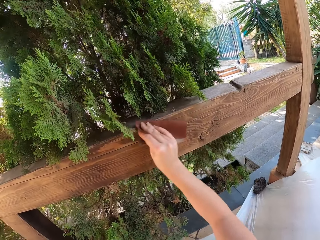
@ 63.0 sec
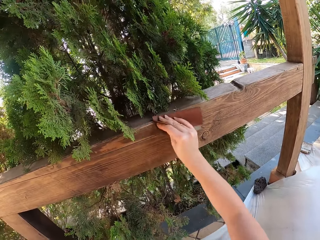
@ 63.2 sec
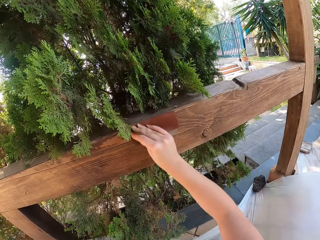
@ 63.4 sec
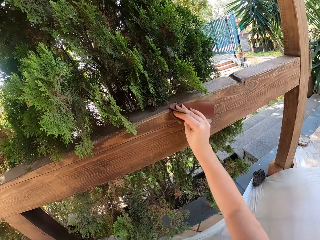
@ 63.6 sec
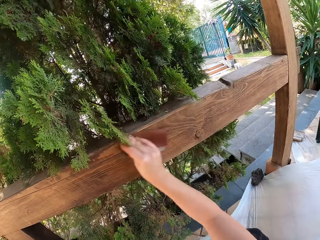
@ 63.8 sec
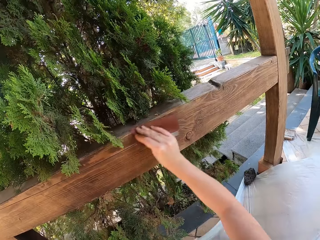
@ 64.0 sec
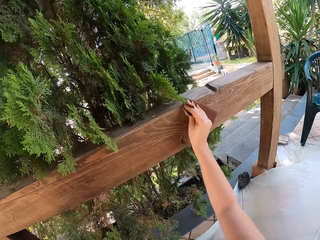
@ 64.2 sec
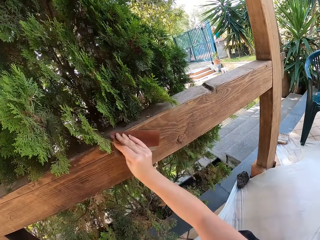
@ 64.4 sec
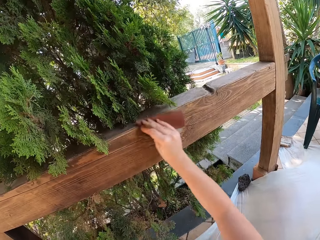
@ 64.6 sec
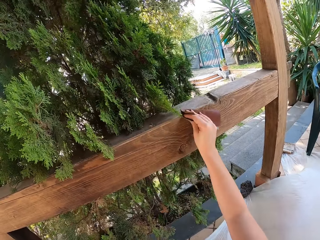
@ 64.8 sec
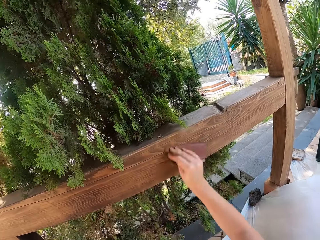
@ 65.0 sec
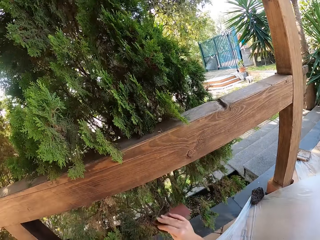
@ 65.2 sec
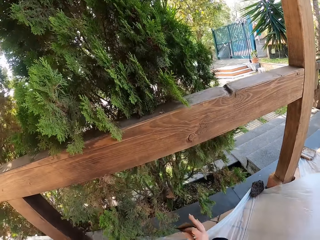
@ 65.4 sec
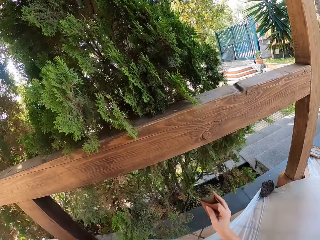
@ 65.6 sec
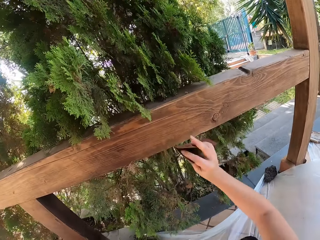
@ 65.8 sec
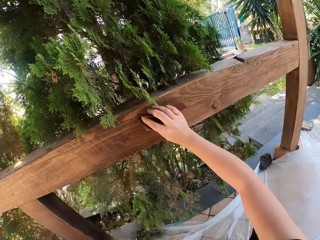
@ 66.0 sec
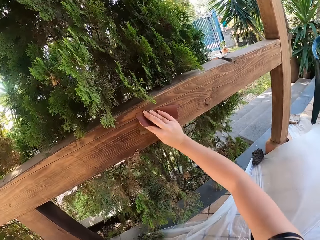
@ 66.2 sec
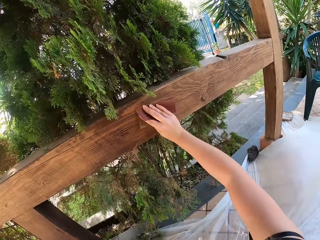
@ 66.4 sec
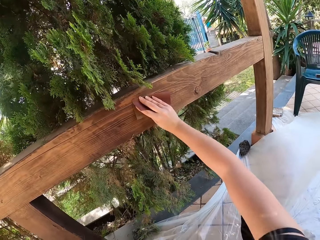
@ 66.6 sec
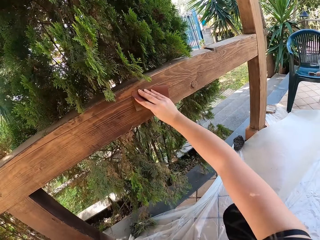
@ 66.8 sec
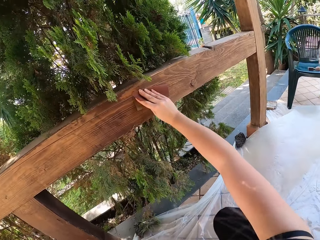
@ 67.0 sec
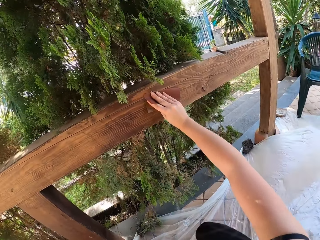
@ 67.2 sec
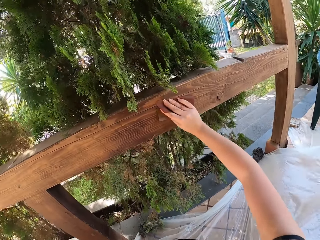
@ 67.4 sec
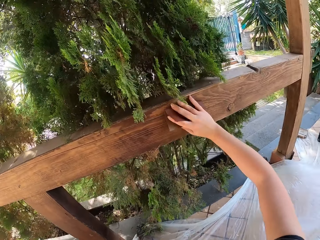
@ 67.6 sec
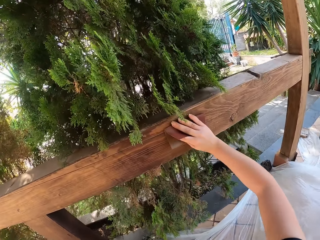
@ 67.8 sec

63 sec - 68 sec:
The camera wearer stares at the railing. She moves to her left.

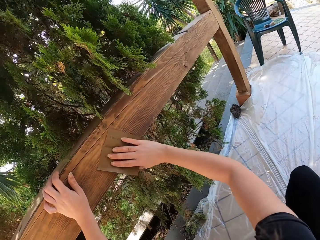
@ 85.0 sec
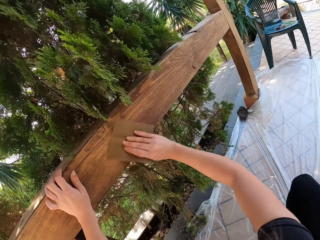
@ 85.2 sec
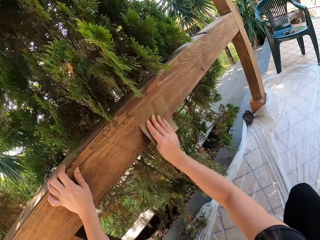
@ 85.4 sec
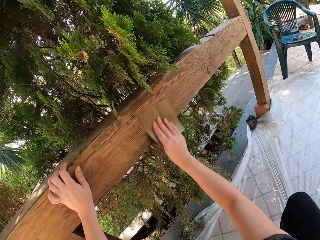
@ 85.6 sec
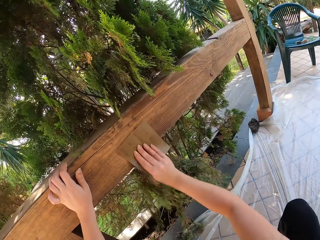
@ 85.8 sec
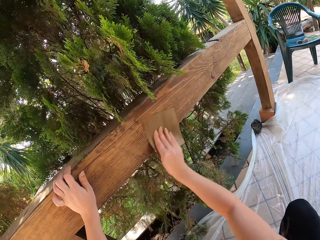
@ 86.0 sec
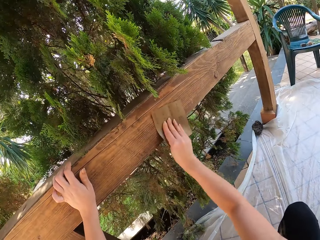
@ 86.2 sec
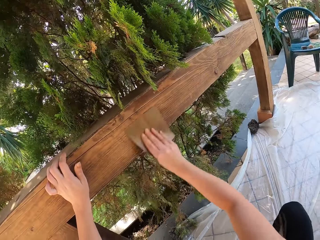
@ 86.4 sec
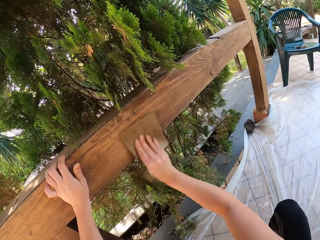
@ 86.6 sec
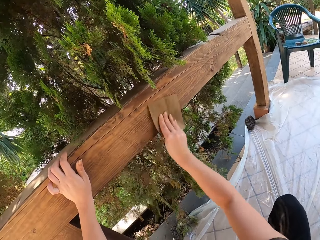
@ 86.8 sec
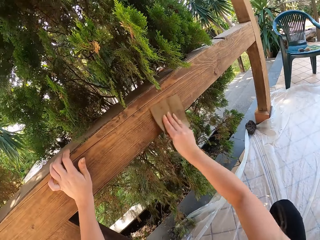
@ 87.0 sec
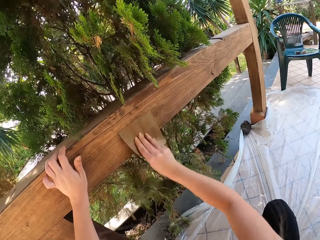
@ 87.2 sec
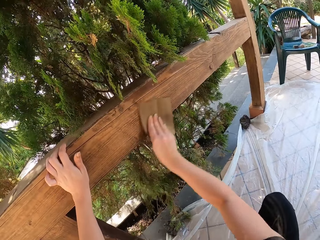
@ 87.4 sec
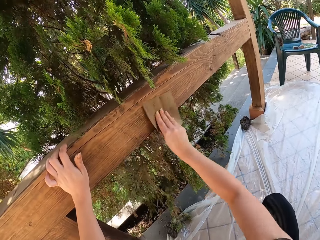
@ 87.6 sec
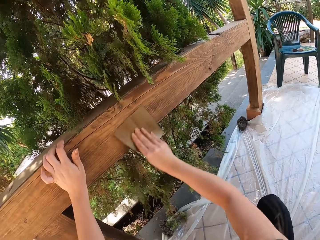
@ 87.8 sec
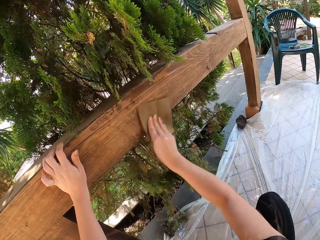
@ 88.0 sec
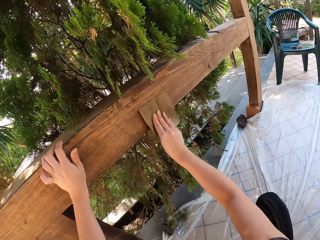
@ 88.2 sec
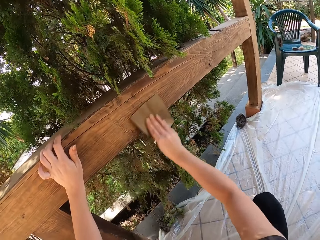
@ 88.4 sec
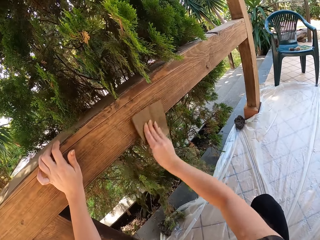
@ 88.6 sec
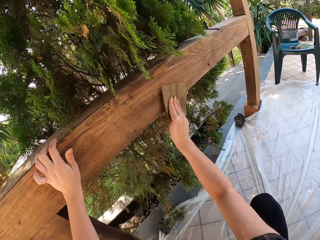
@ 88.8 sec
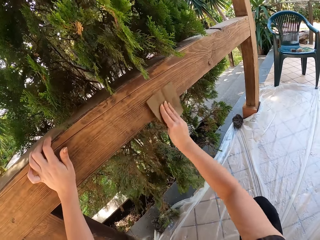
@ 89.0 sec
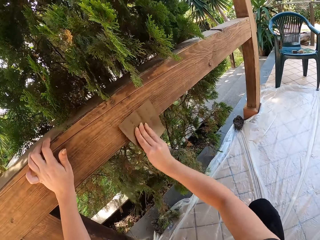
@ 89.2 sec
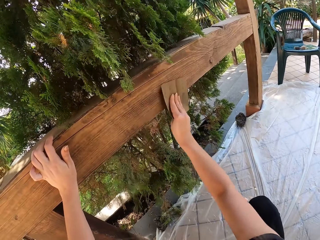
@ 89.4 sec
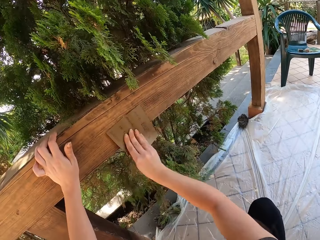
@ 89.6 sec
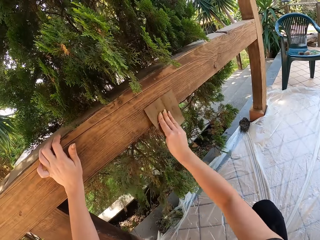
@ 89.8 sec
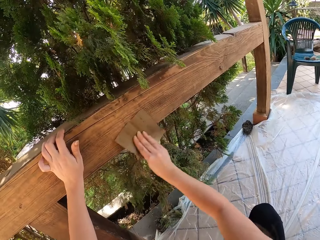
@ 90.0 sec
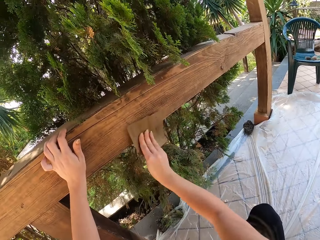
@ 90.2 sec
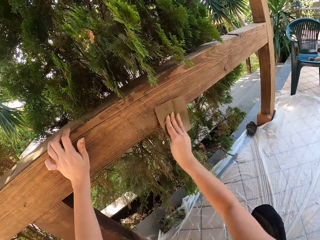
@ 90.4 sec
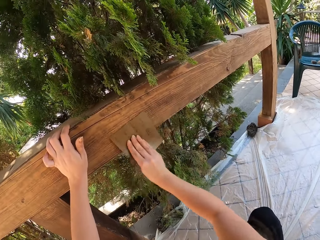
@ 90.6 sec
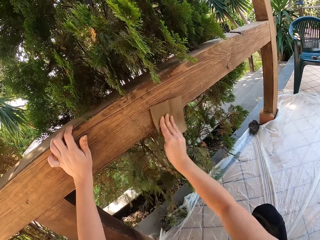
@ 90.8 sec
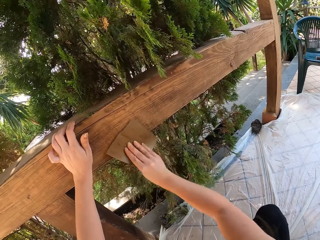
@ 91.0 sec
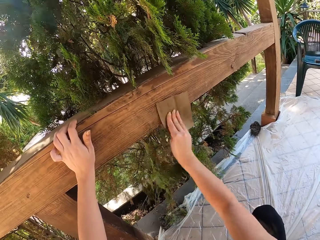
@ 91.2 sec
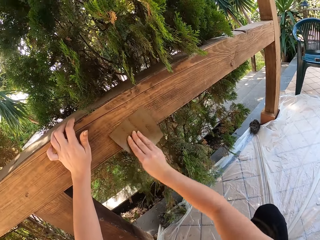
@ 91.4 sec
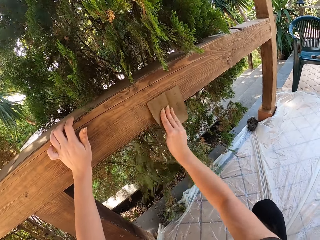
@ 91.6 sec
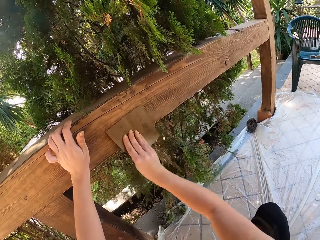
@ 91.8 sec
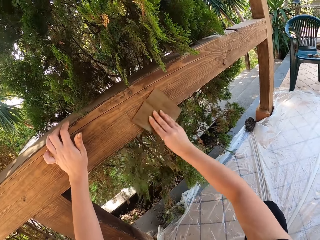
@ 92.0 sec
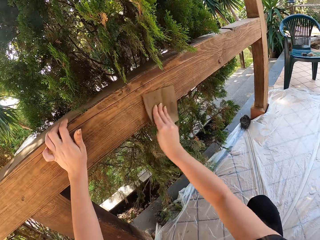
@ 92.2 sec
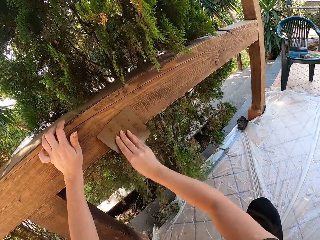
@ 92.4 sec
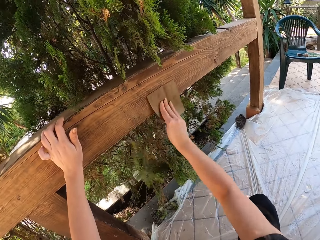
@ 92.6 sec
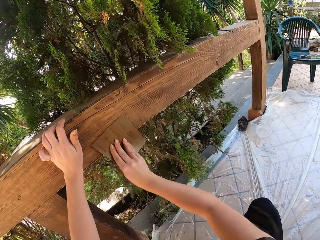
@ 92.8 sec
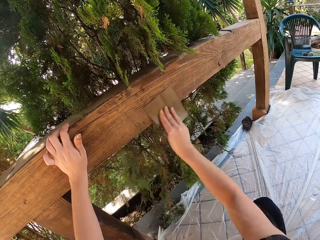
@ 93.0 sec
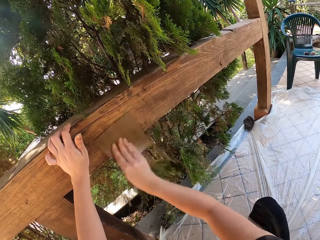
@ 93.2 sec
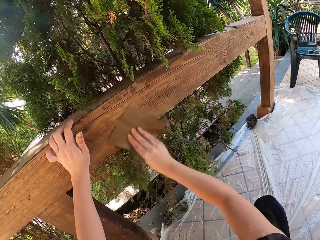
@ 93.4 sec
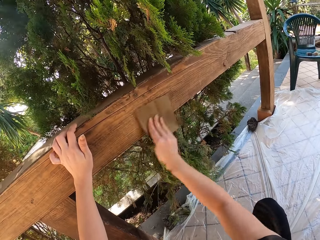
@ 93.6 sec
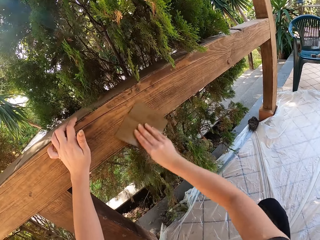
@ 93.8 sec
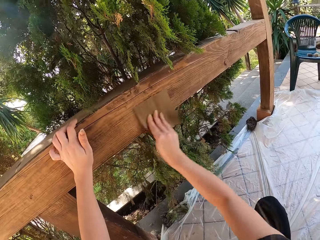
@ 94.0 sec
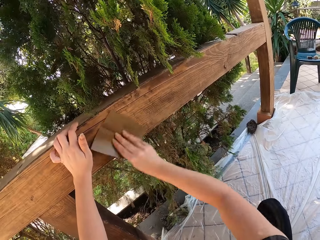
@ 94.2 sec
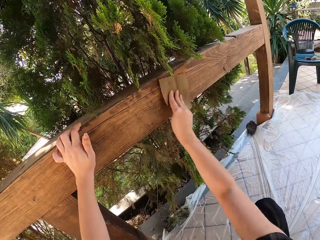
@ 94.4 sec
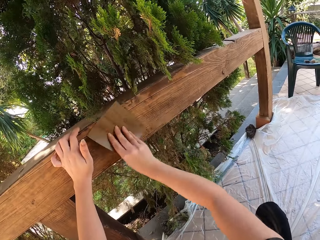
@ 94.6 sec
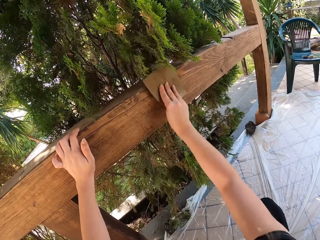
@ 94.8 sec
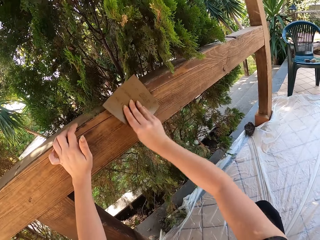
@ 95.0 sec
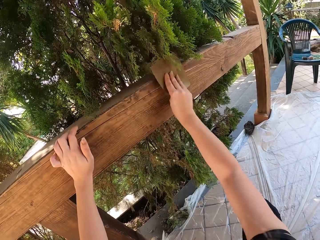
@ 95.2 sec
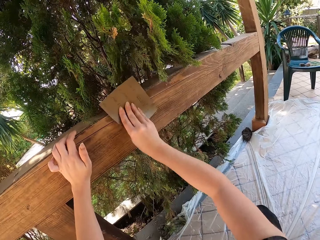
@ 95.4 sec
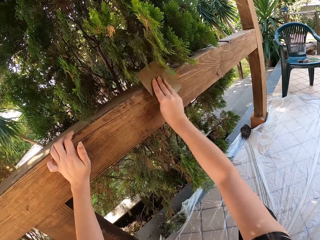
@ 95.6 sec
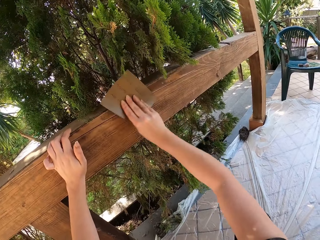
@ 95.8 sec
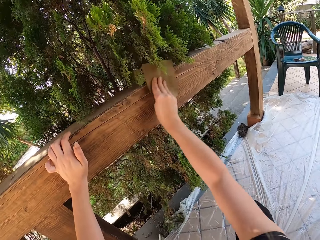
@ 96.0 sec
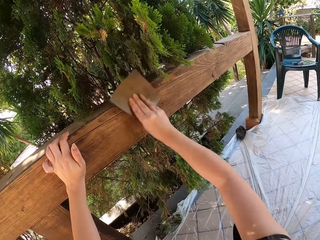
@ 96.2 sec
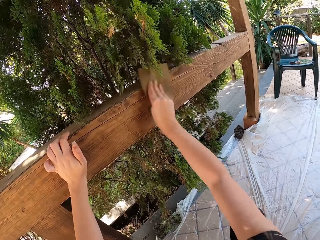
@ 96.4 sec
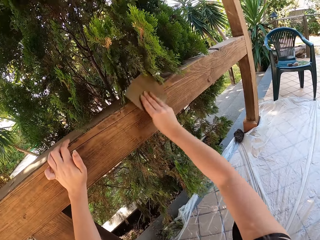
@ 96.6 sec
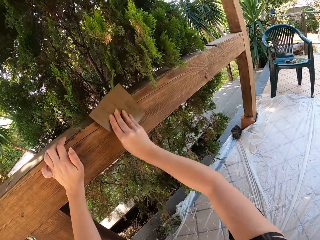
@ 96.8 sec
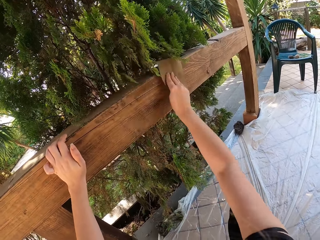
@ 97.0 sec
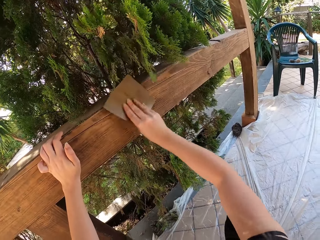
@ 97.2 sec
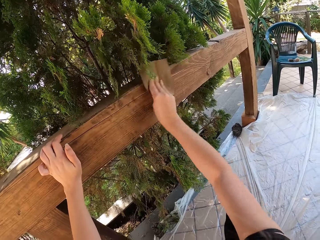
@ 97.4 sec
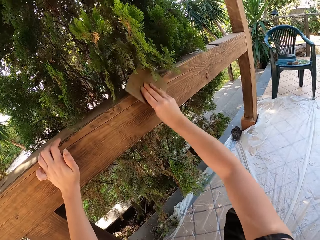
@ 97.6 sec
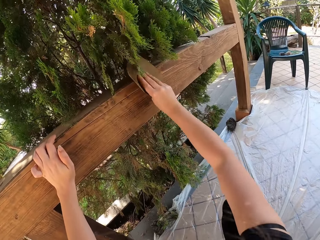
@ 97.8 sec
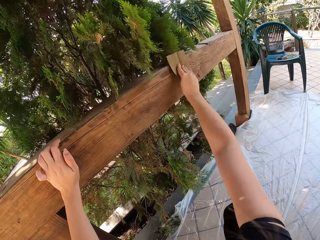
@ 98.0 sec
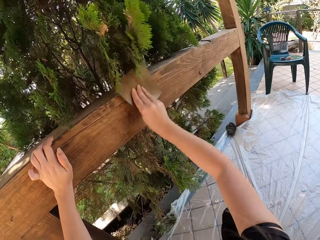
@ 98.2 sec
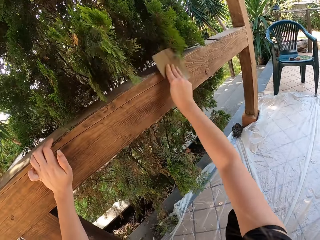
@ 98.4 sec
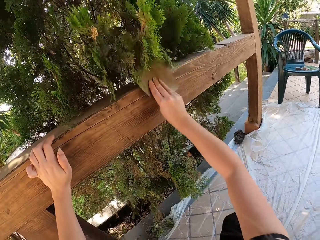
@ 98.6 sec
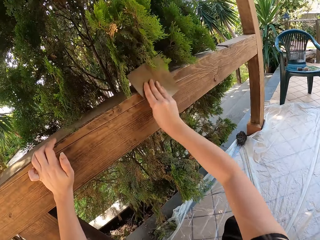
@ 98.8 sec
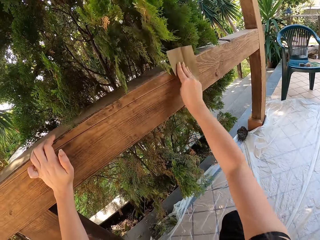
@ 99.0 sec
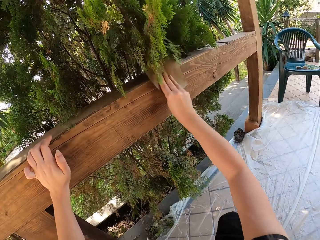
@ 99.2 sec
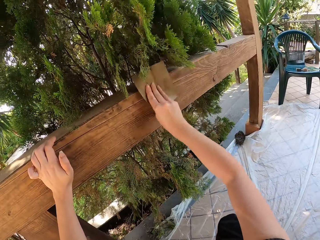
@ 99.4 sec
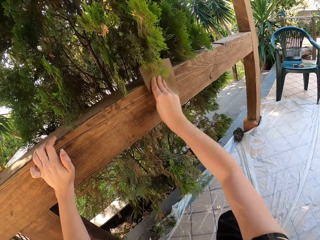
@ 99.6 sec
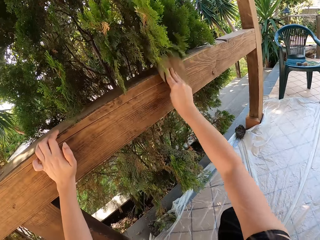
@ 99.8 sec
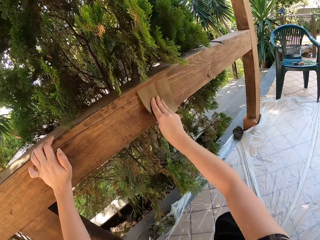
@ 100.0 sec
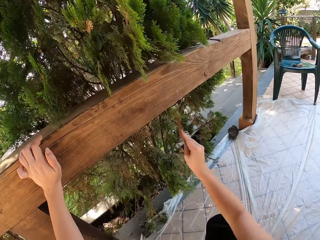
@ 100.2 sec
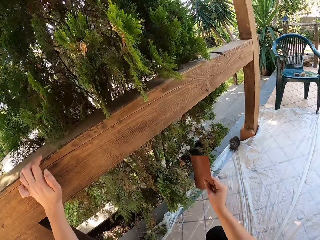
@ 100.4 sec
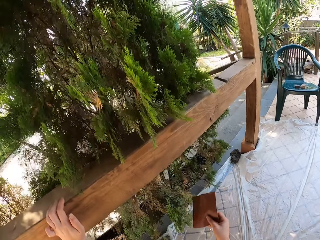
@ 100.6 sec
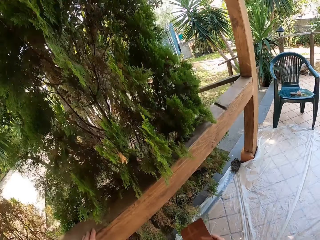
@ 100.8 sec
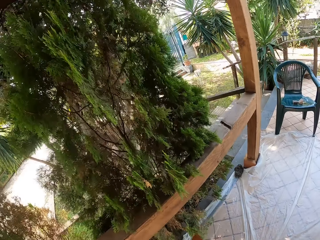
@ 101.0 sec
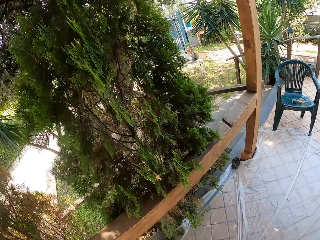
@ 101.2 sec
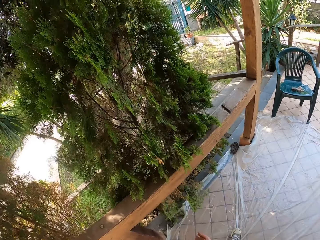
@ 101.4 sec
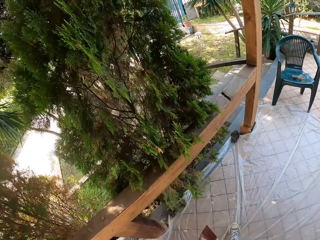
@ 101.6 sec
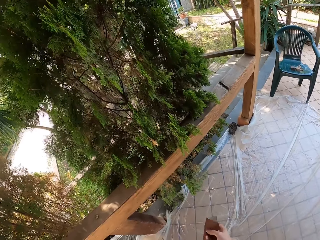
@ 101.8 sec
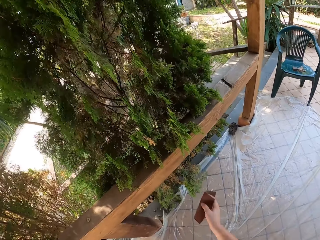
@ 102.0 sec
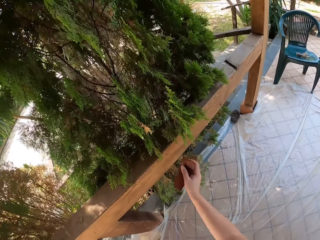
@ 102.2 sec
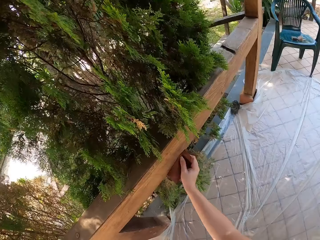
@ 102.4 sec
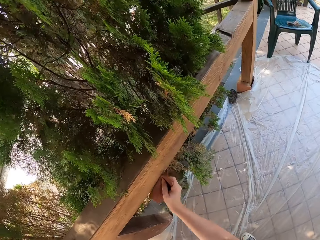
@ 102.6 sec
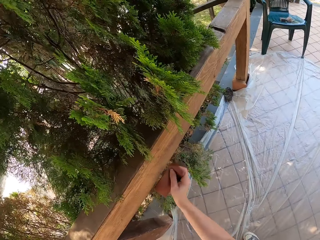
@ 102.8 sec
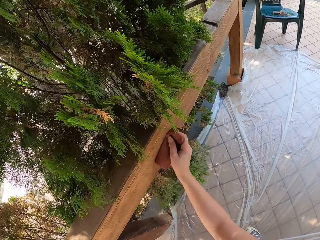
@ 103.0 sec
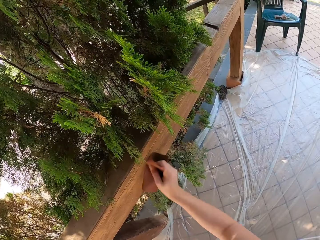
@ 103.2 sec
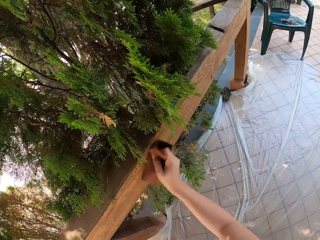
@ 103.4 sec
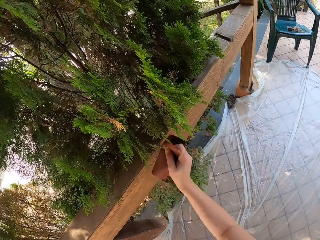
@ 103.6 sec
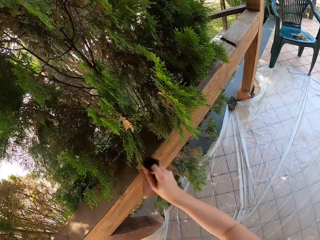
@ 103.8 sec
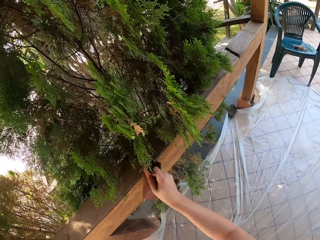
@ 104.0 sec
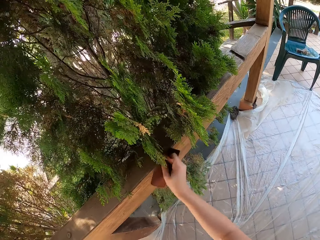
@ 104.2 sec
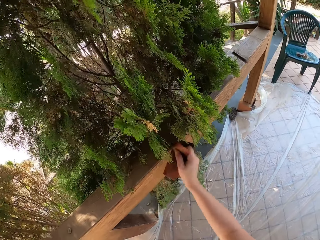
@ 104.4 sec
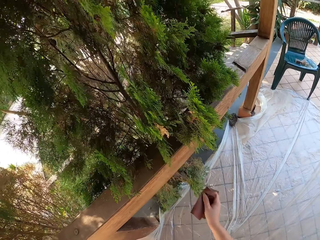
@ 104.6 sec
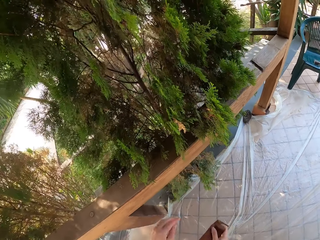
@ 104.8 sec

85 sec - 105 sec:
The camera wearer smoothens the railing with the sandpaper. They stand up and stare at the railing. They smoothen the railing with the sandpaper.
